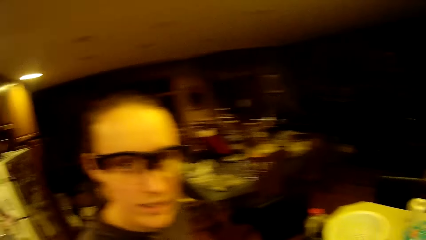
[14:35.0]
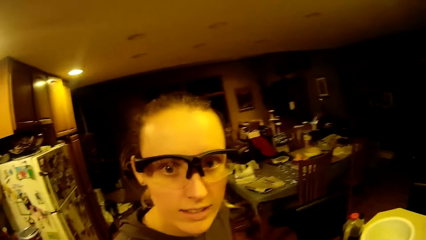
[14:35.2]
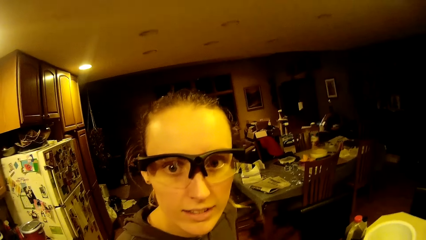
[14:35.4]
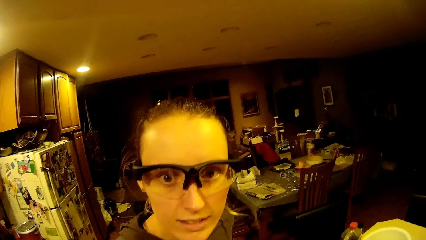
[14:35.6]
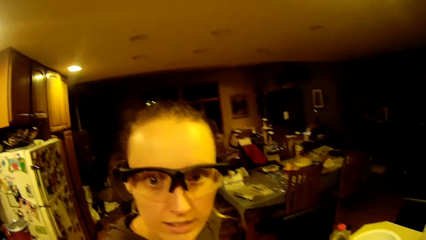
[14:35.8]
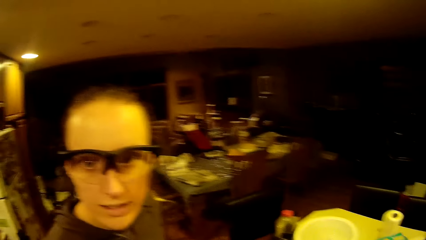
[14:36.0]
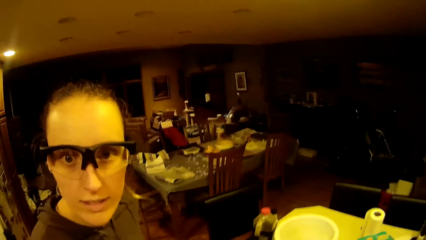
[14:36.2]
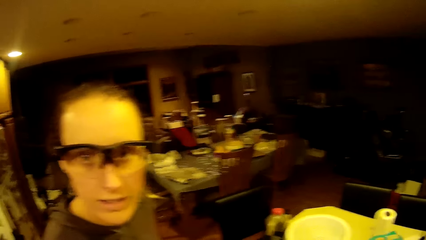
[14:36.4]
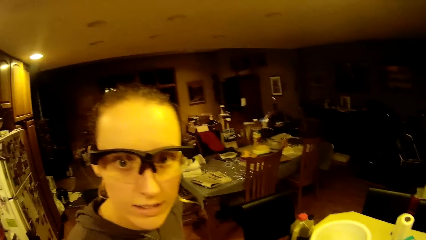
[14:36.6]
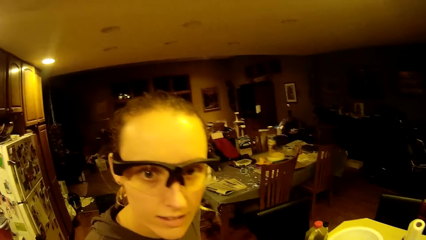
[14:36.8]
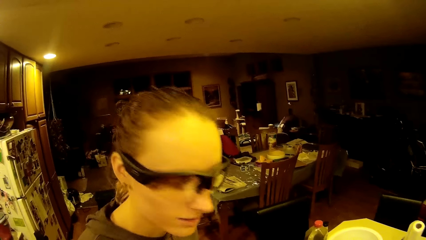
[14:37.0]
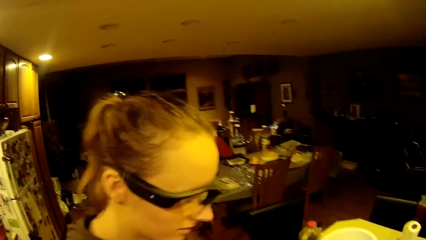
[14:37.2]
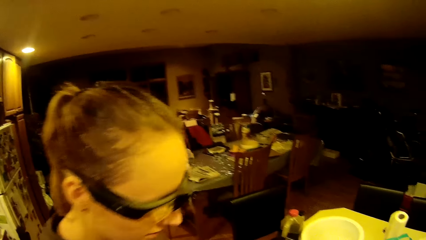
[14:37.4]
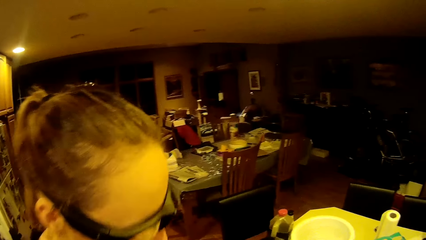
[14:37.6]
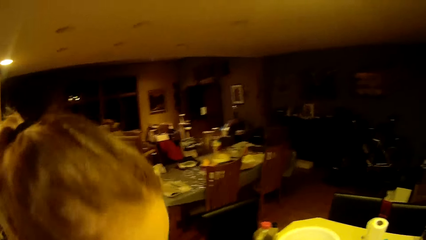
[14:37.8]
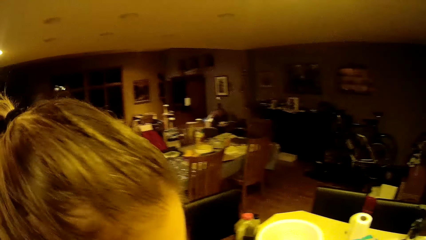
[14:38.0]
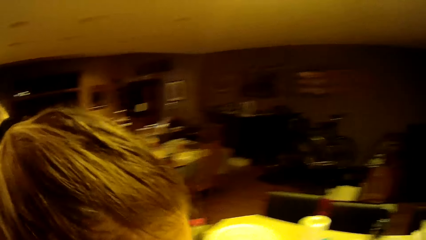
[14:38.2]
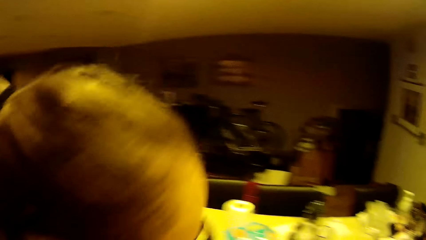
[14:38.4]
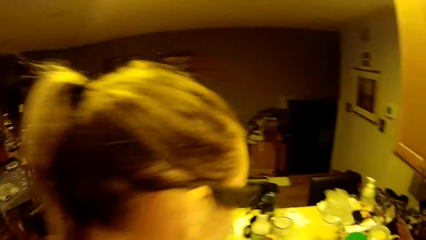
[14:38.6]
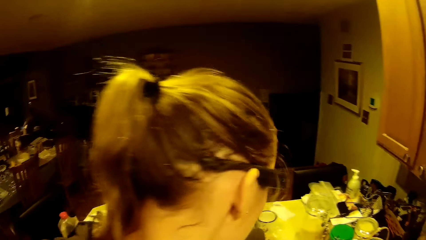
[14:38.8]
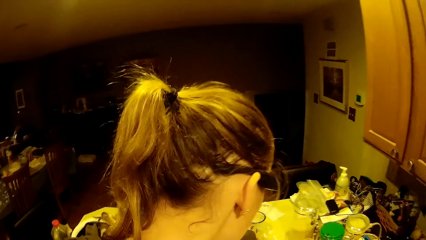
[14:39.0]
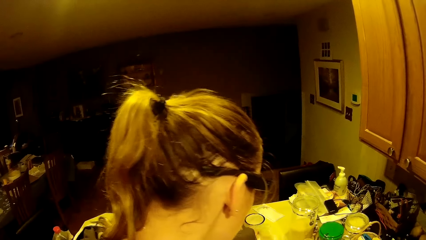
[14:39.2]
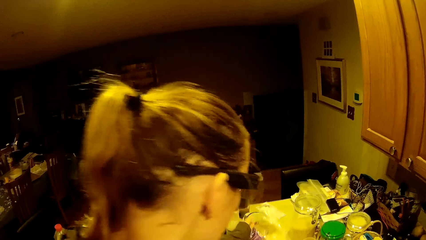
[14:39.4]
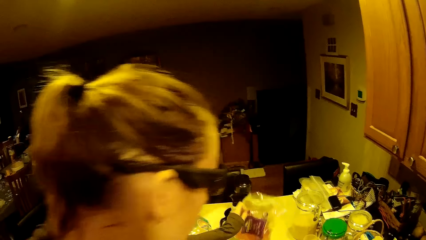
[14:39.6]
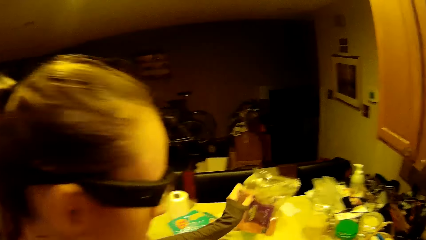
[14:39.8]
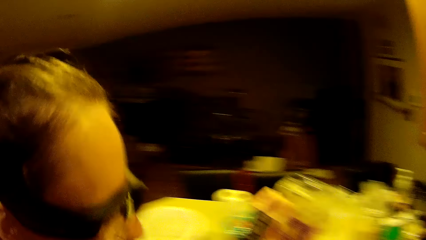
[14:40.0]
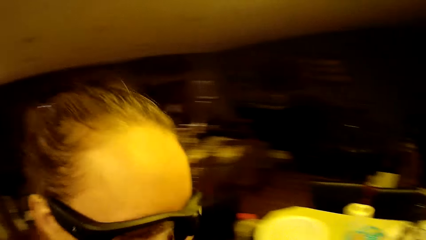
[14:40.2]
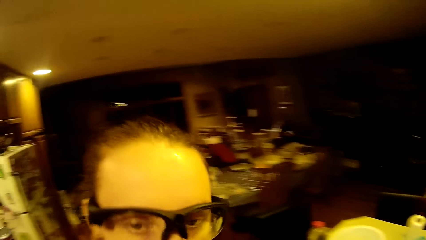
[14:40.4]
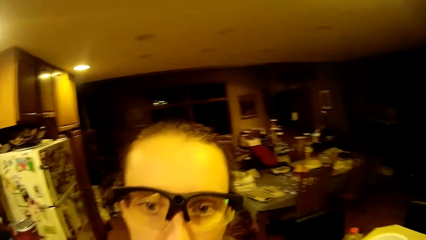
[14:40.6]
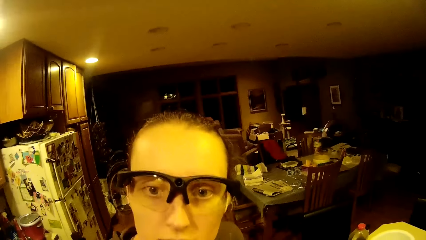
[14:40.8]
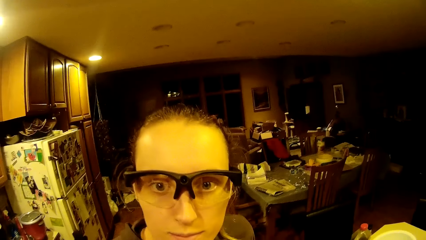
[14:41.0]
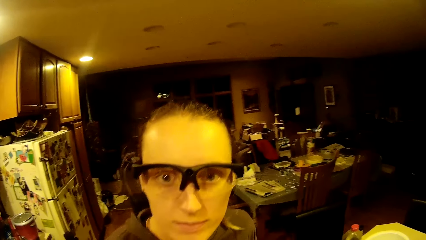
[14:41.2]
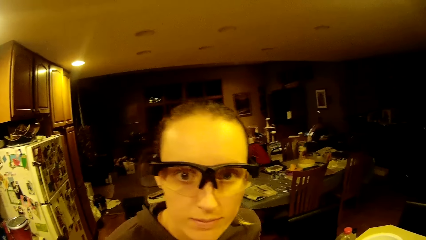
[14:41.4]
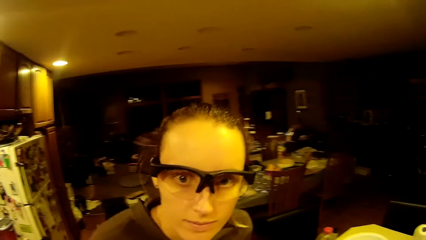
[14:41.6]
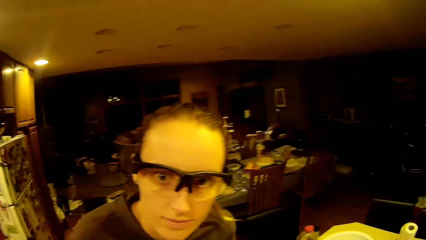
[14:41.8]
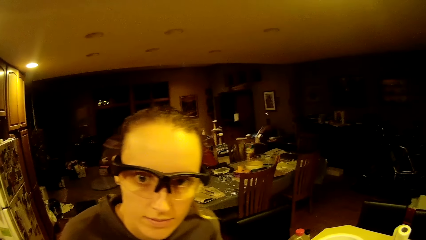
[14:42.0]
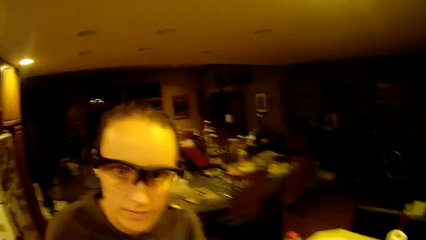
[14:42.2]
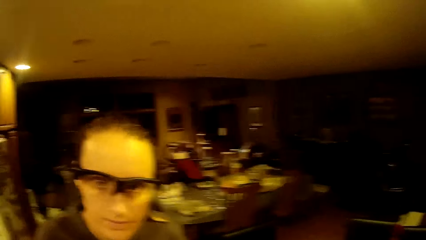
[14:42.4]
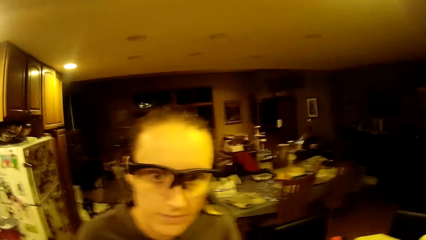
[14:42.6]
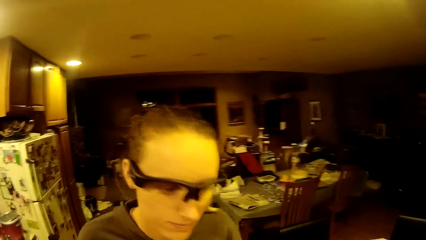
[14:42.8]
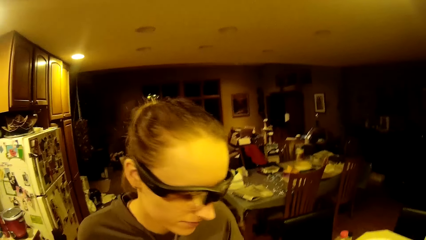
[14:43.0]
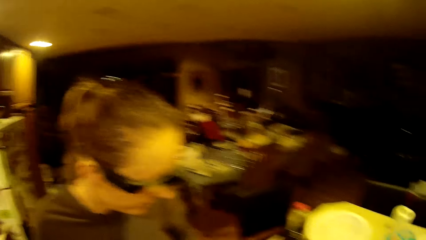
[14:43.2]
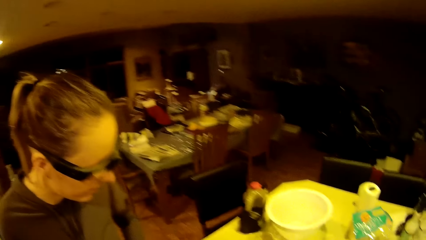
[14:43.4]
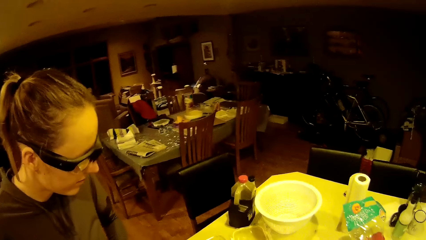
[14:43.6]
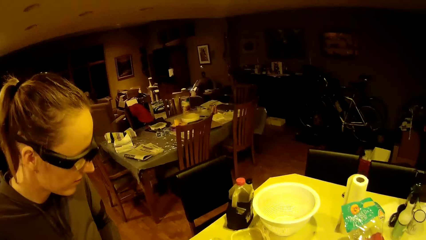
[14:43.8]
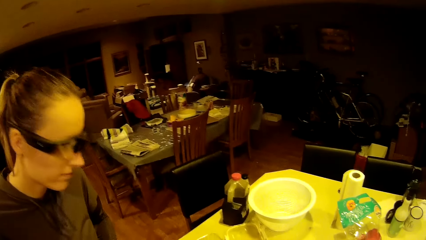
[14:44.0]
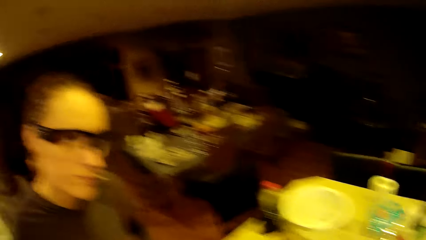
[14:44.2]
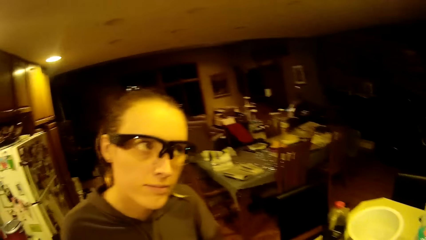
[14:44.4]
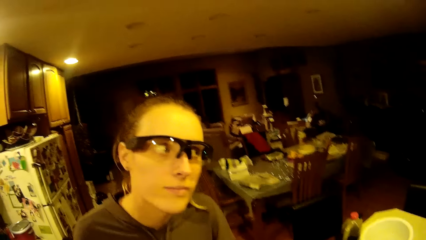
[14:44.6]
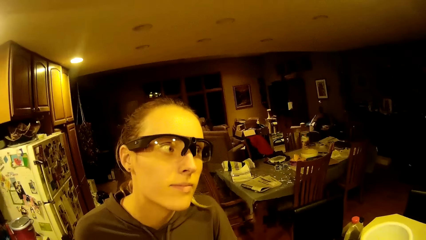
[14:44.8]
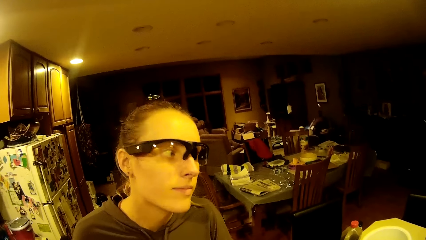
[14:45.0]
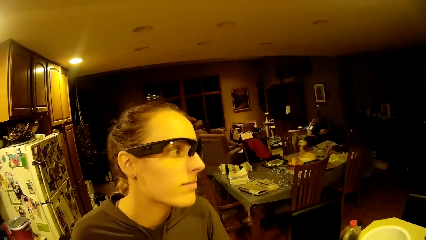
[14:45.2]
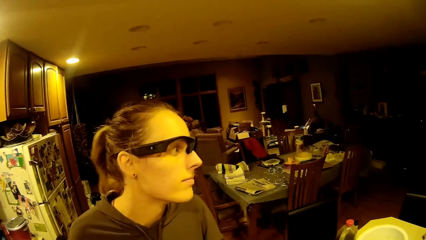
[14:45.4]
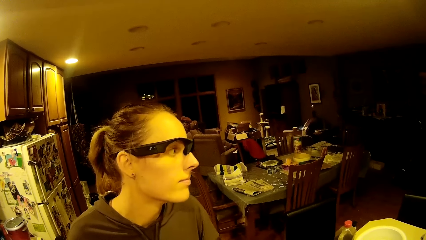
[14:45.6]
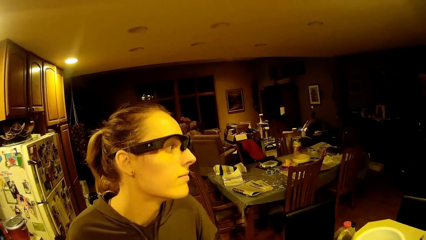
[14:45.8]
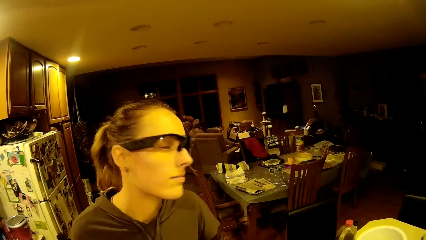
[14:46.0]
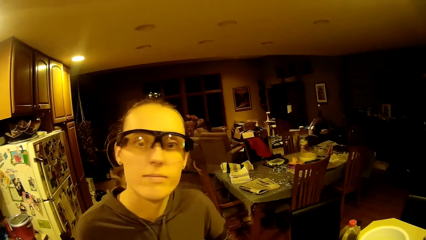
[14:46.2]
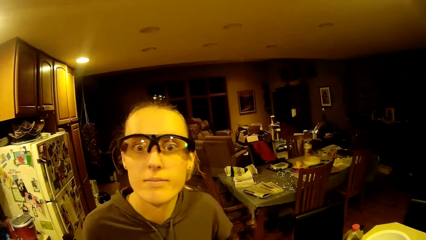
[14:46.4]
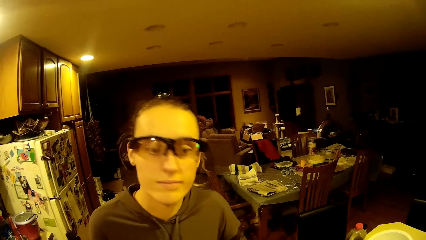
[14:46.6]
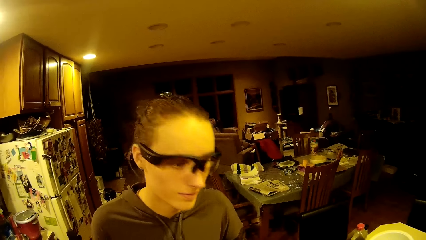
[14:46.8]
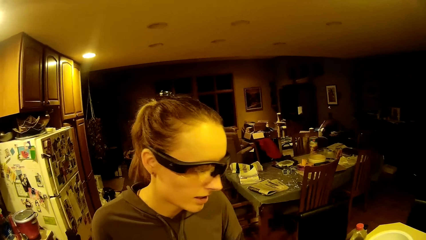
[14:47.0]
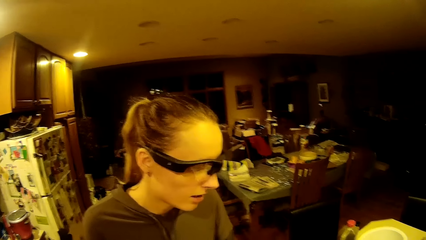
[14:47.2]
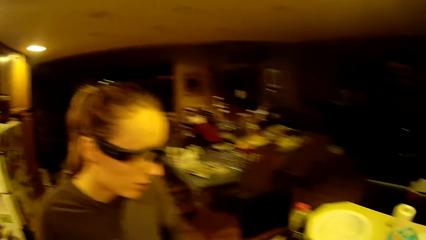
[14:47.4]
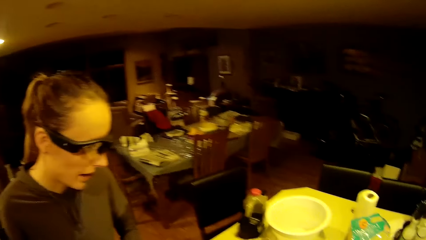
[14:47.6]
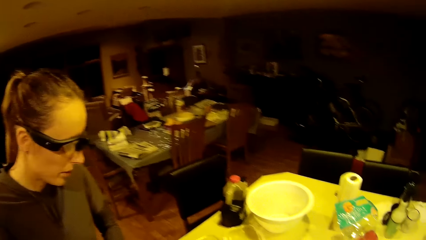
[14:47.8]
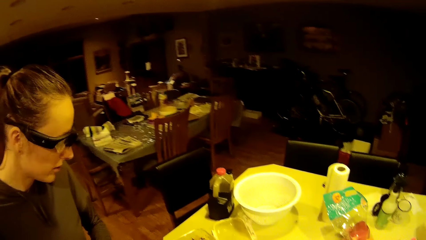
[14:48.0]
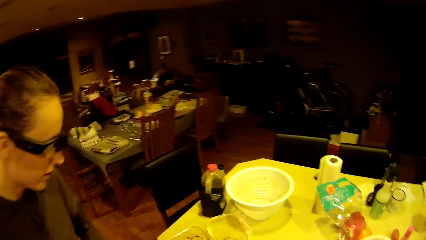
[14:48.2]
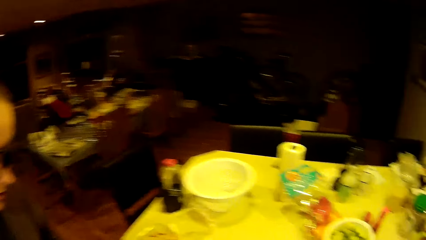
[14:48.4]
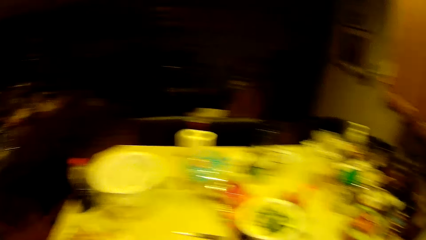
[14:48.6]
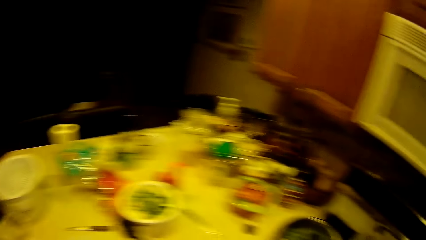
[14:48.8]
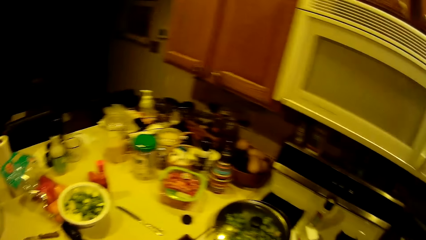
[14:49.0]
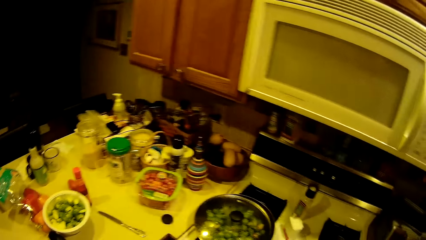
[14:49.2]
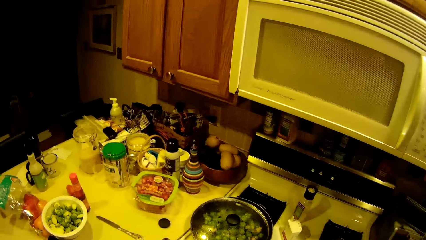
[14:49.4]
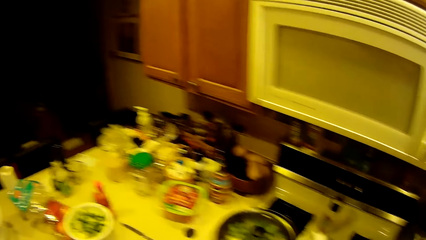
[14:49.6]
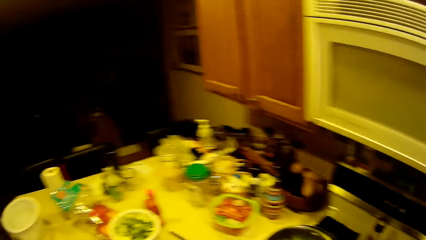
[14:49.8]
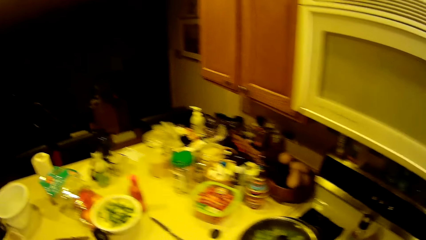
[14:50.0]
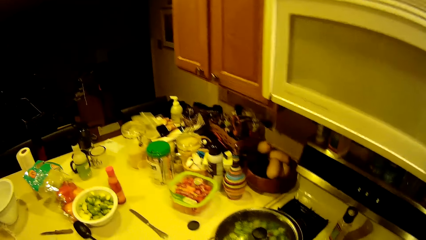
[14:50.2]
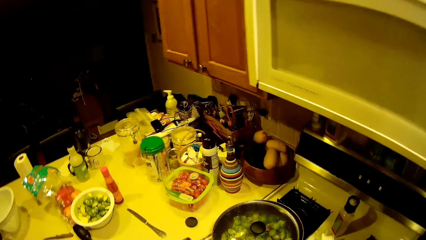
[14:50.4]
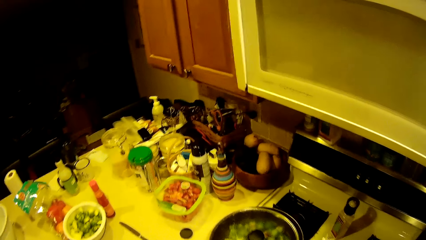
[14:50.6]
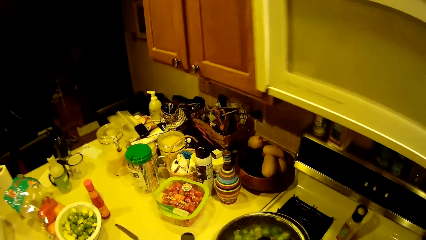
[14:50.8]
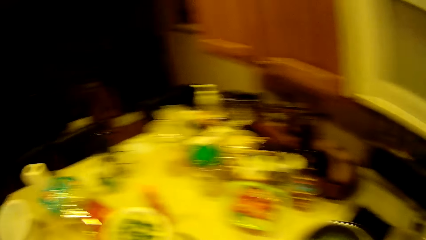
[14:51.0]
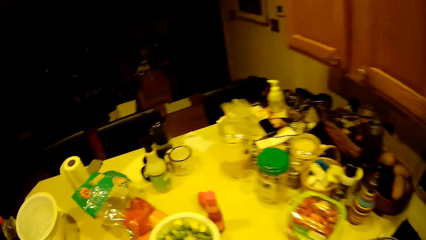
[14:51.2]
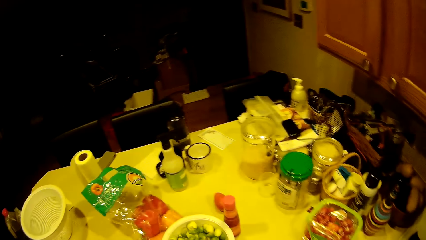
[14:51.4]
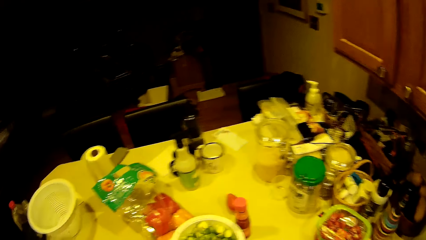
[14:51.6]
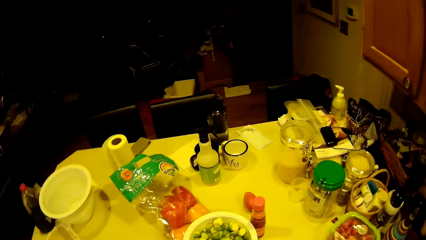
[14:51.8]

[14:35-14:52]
A woman picks a plastic bag from the table. The camera wearer picks a paper from the table.
